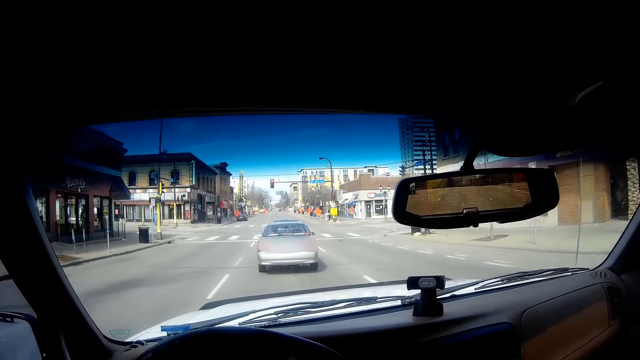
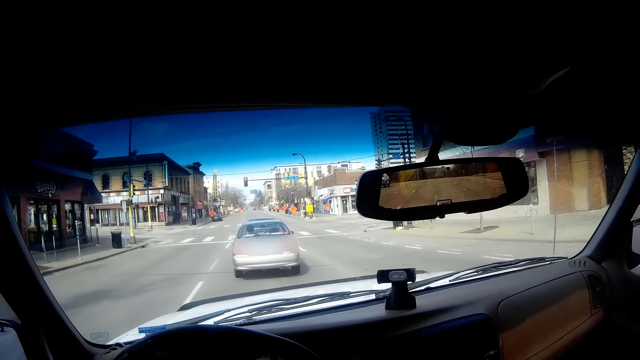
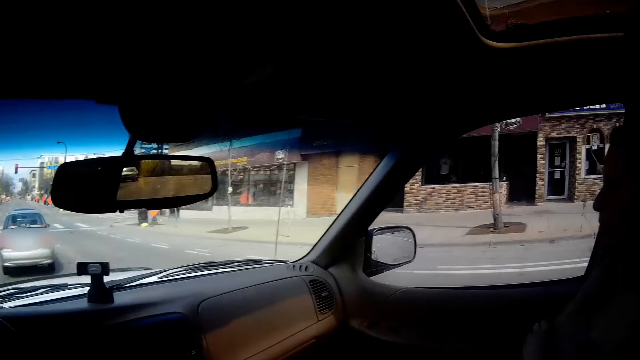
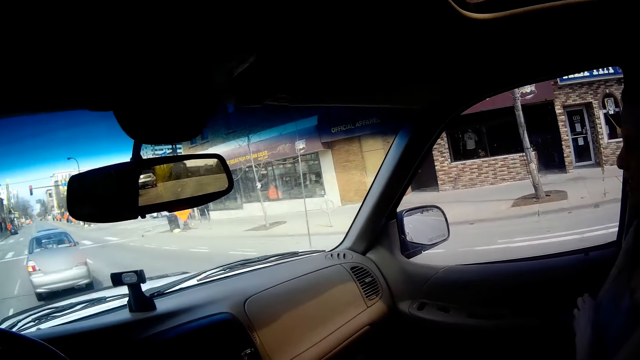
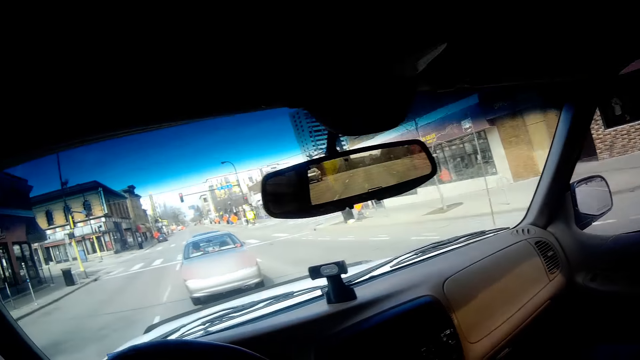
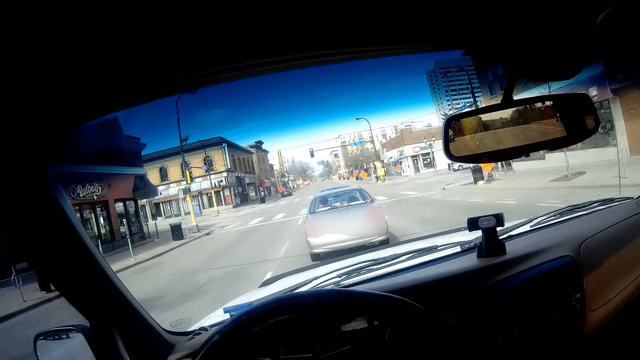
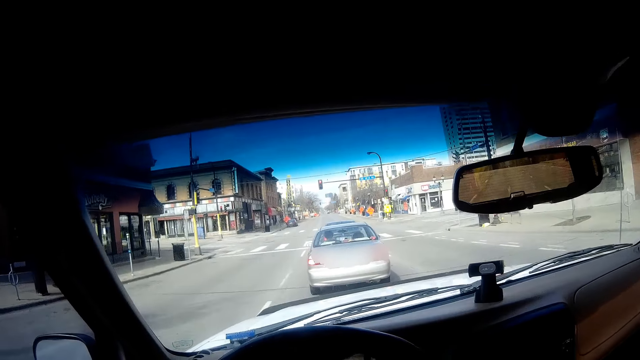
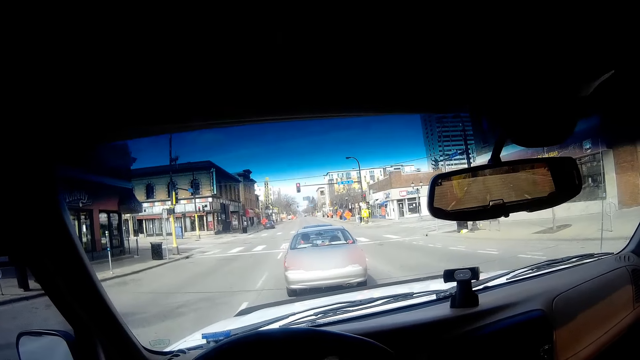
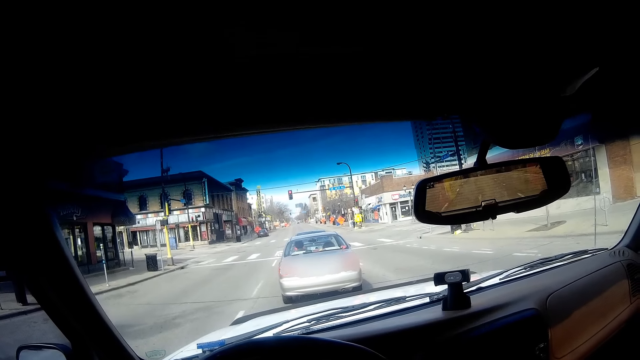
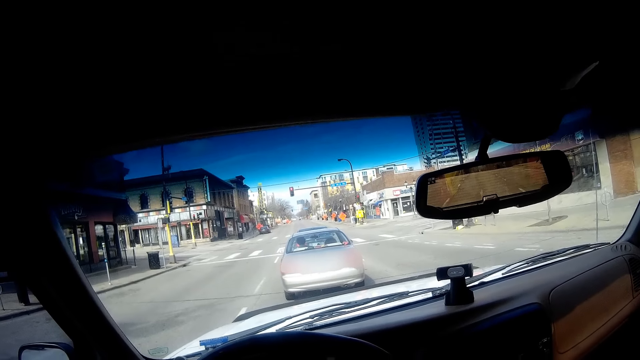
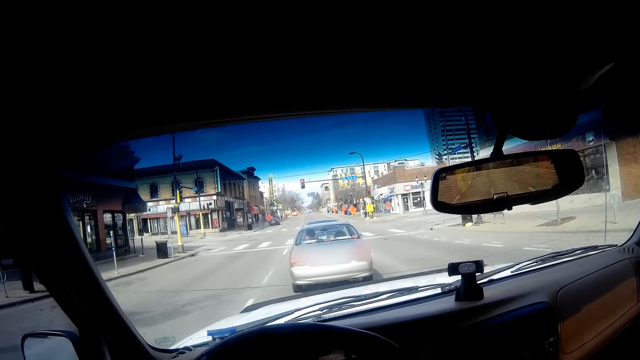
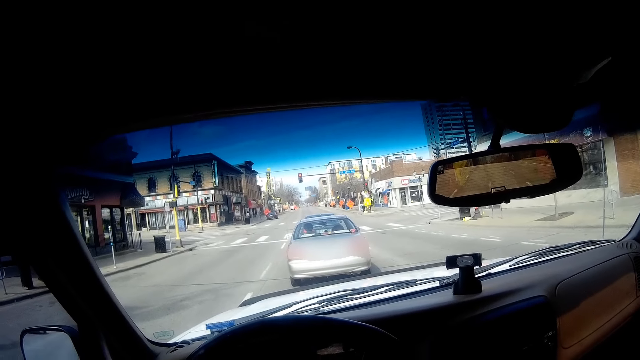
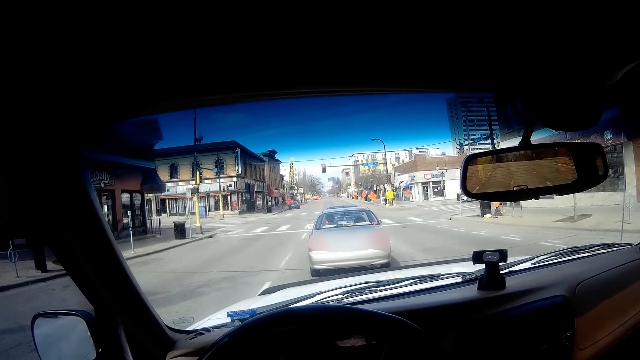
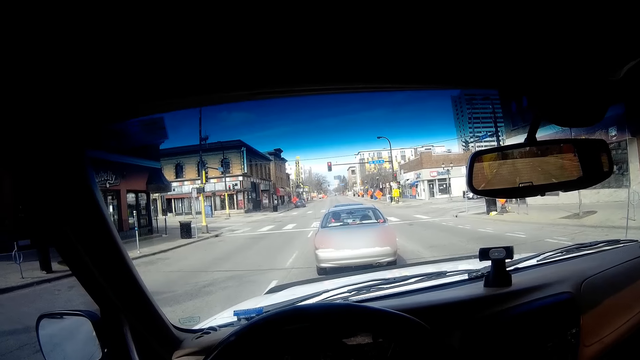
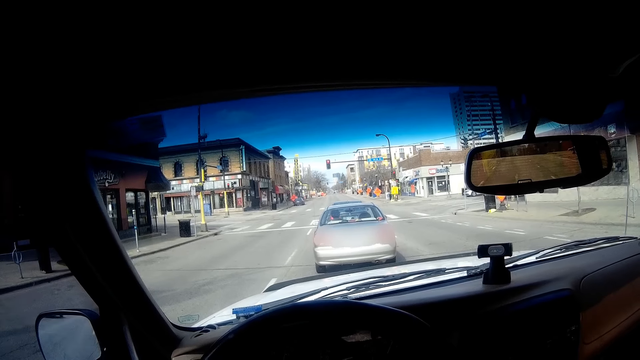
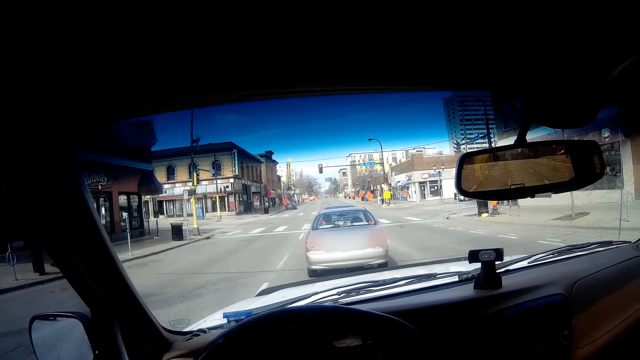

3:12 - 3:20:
The camera wearer stops at a traffic light behind a car.

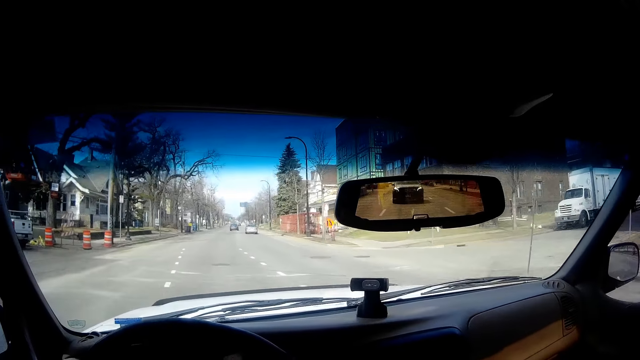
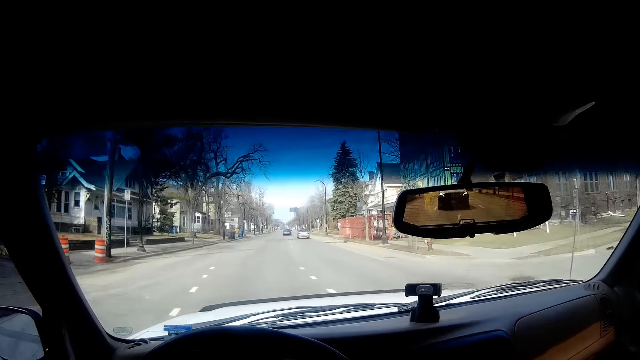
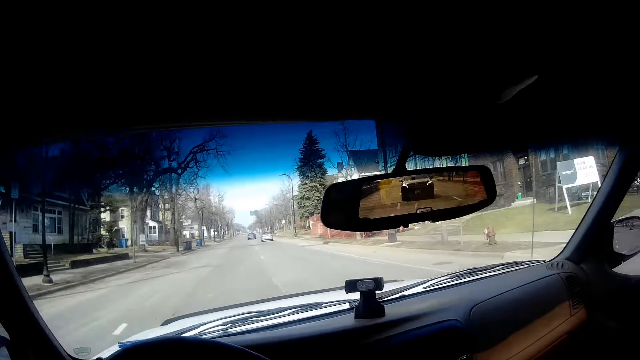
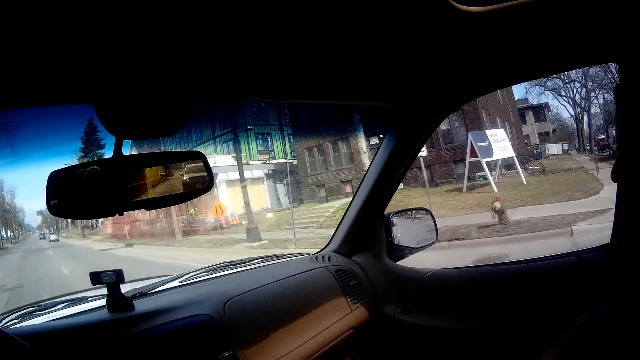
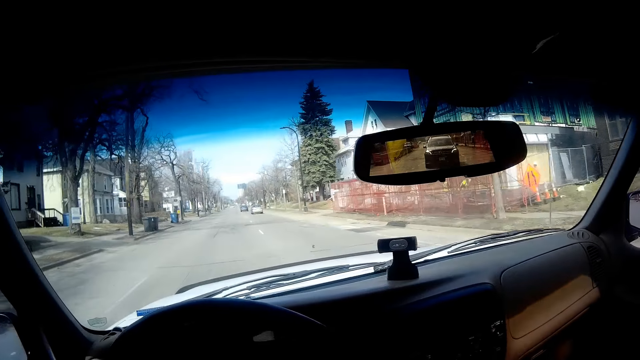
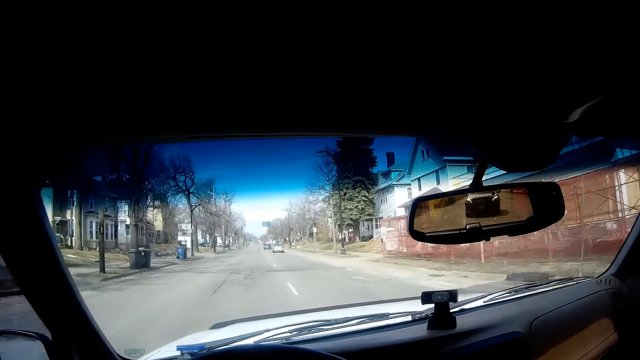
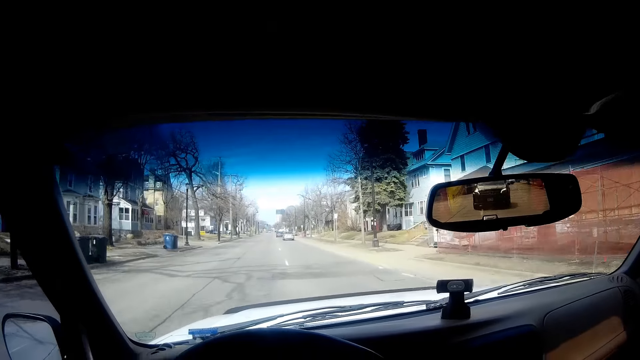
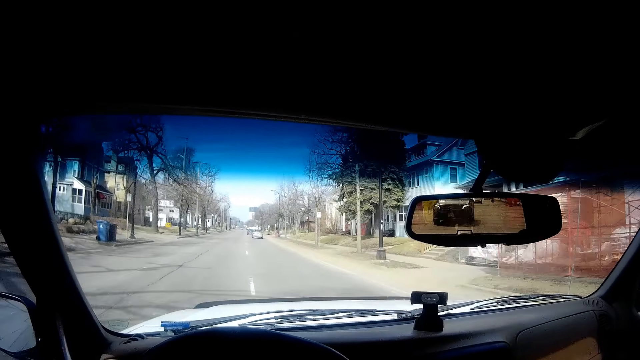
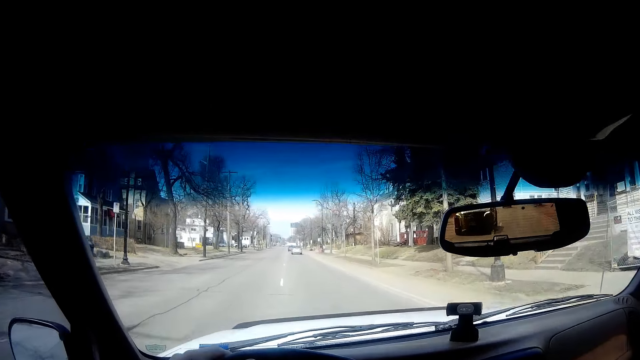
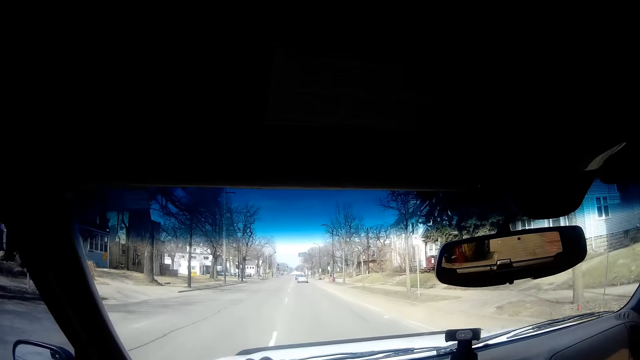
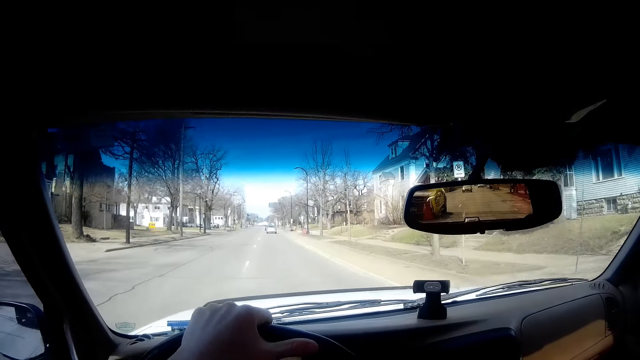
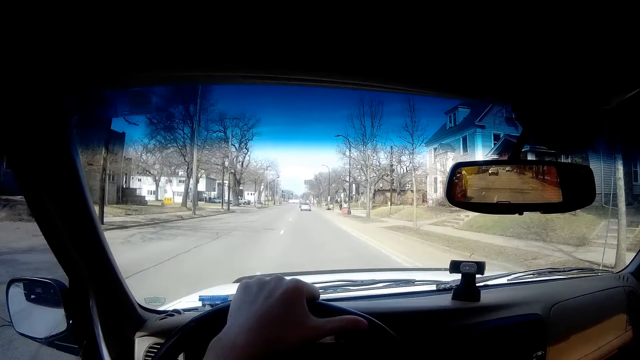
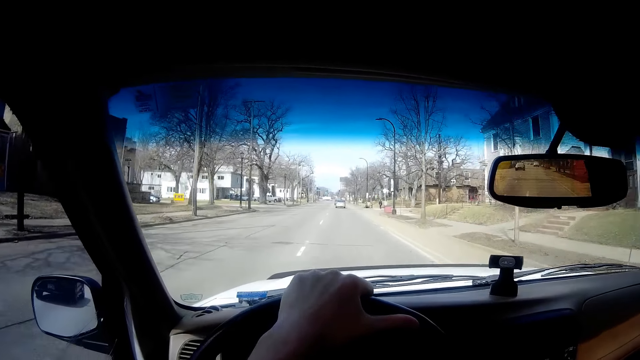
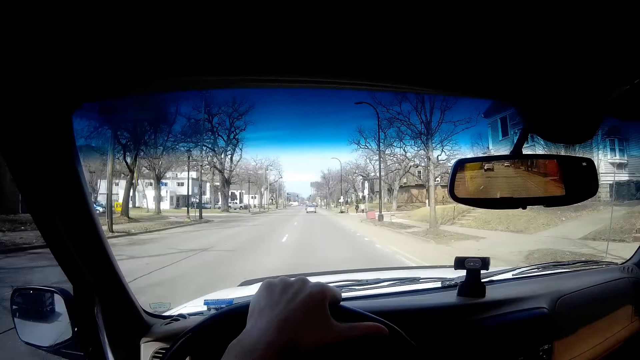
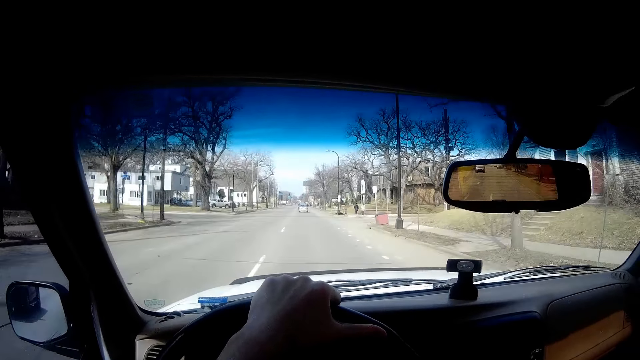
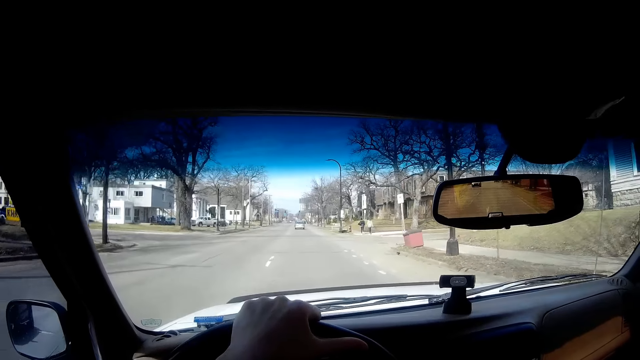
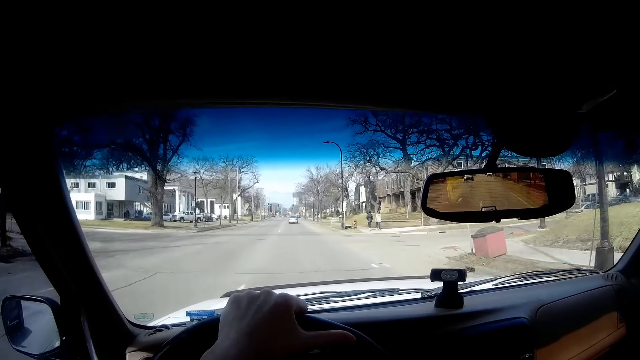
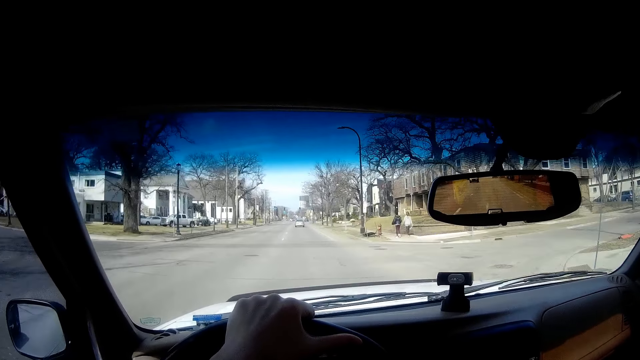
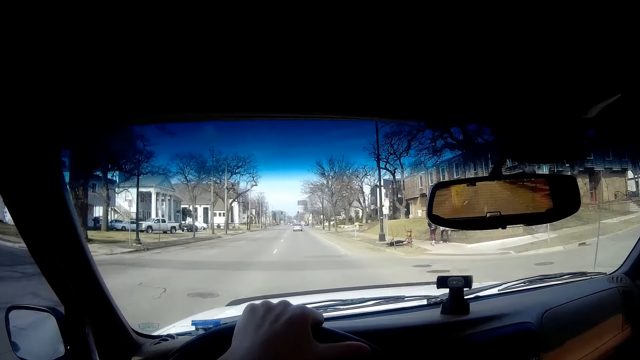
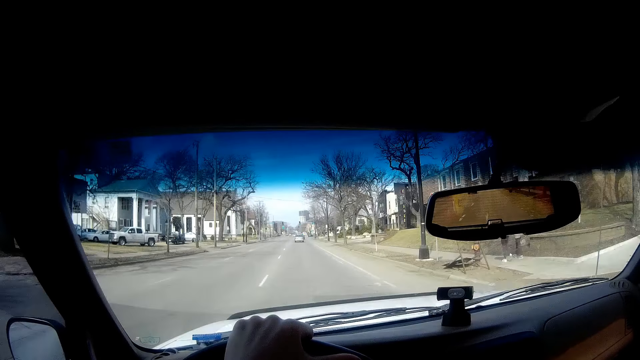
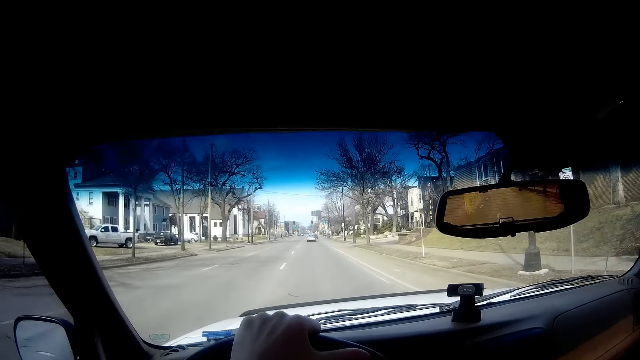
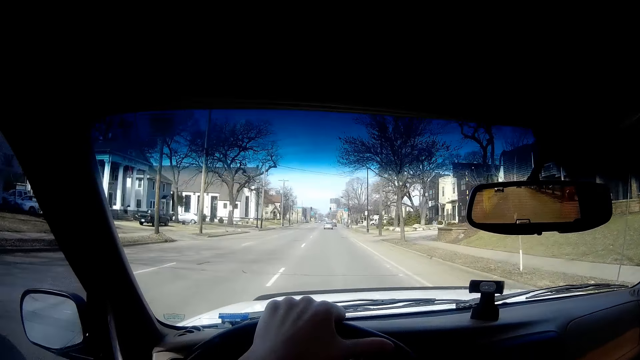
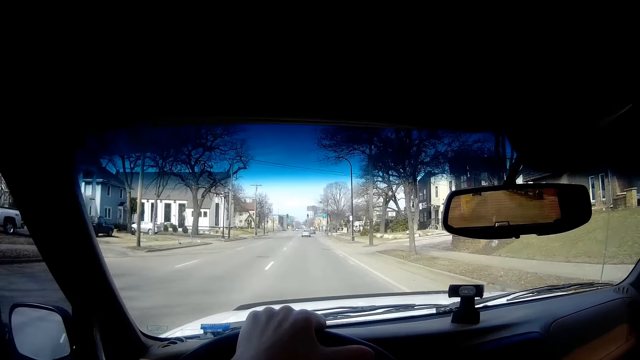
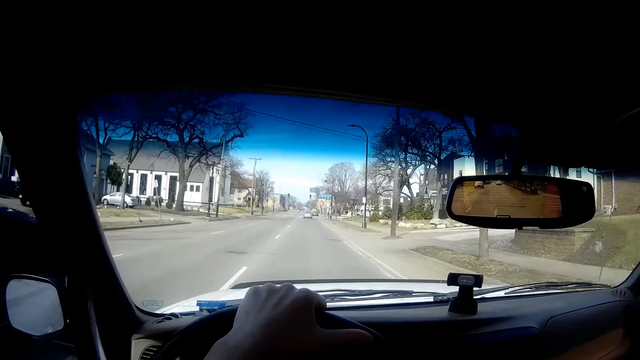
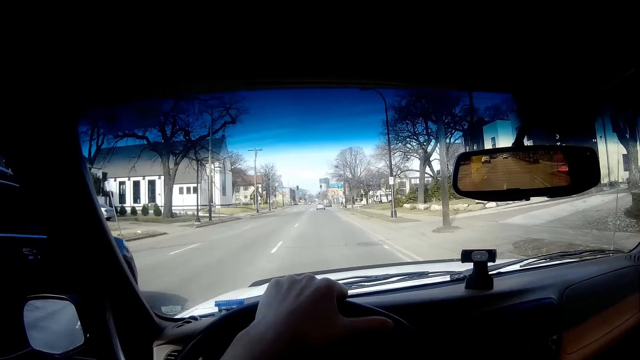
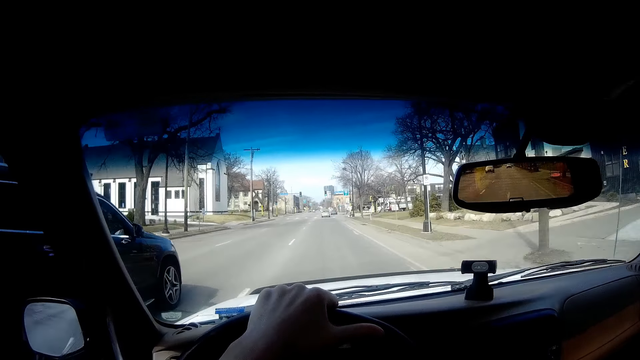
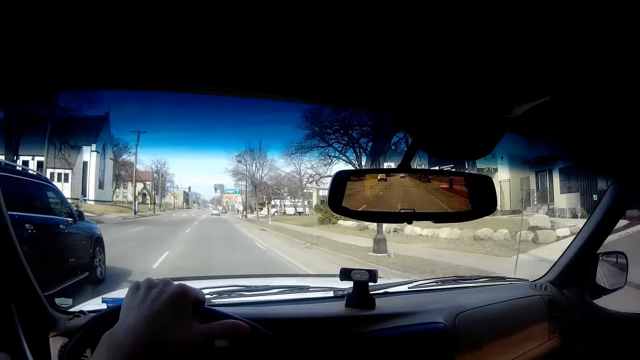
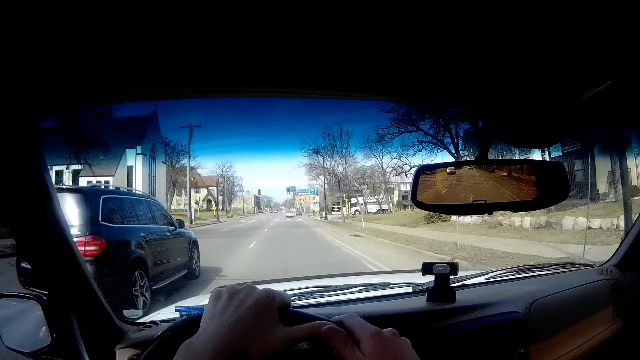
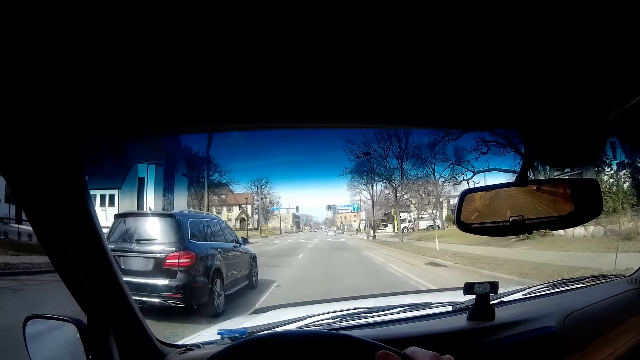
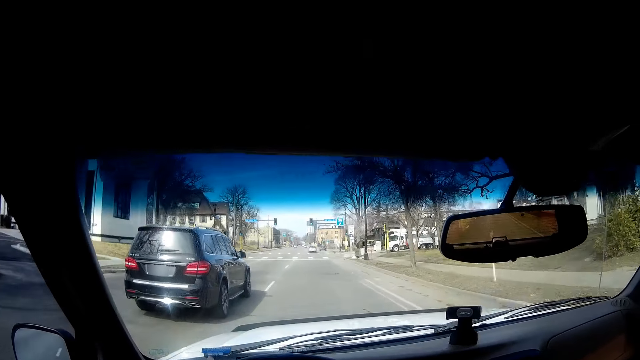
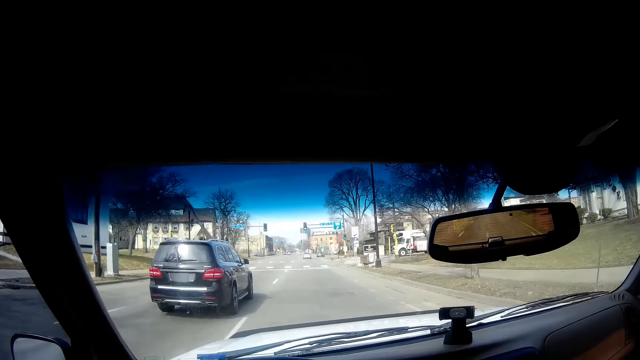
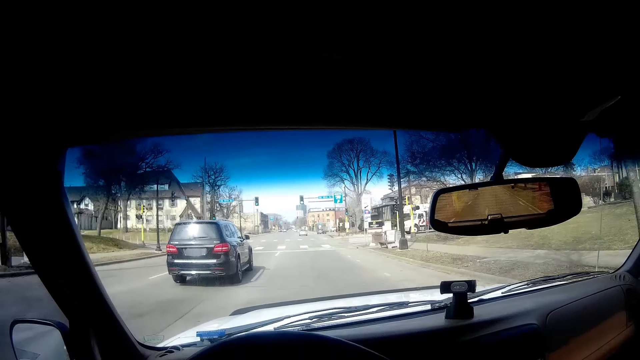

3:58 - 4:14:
The camera wearer looks on the other side of the car. They look at the front view. A black car drives past the camera wearer.
